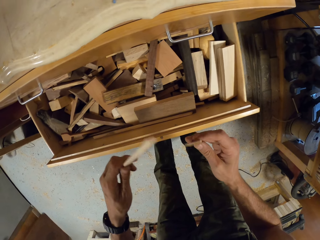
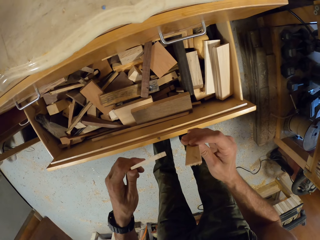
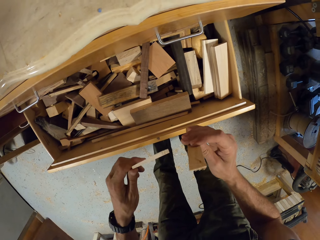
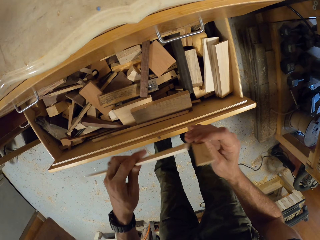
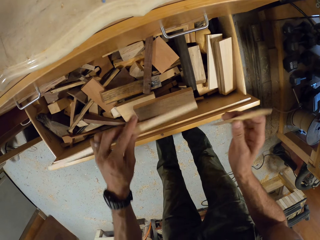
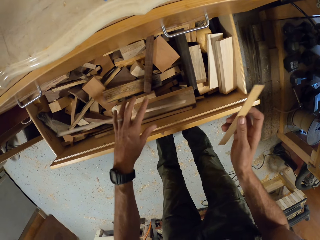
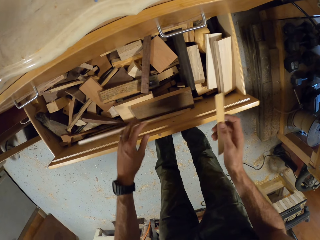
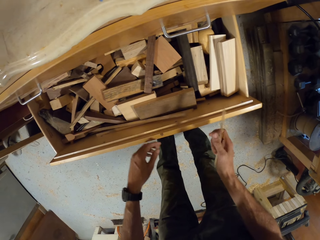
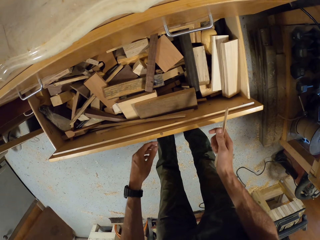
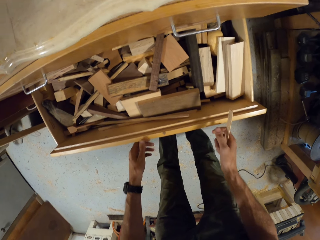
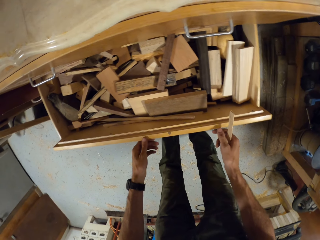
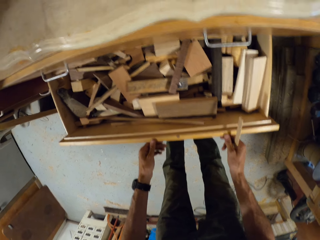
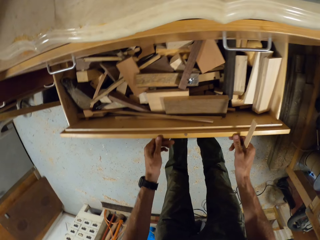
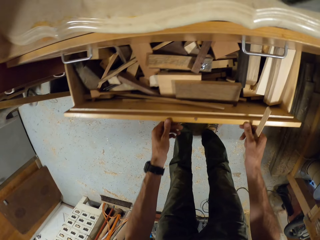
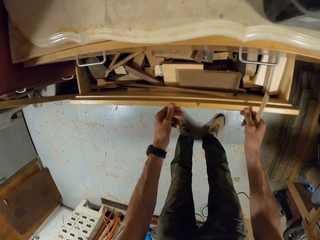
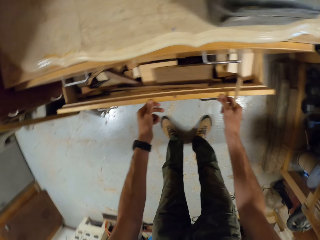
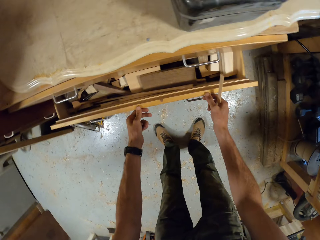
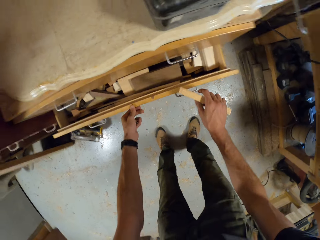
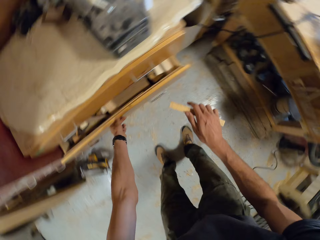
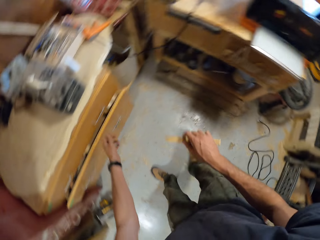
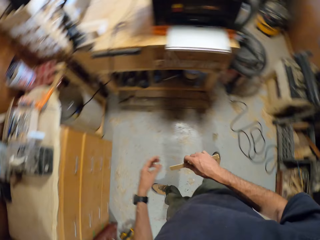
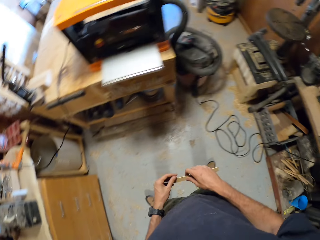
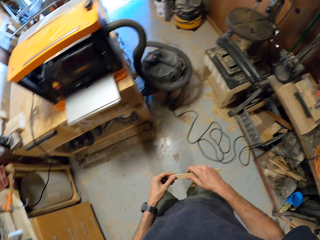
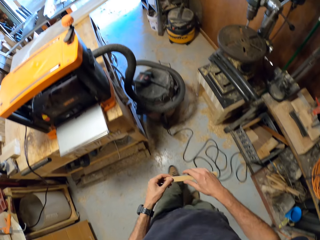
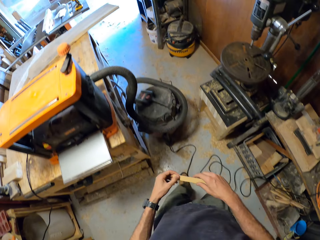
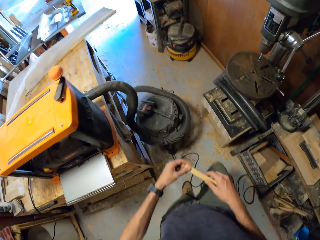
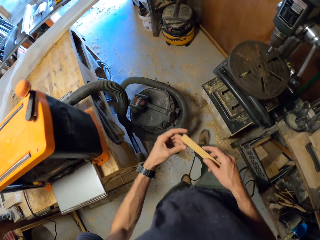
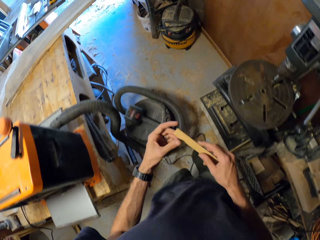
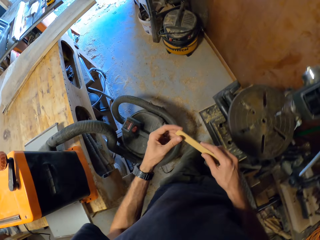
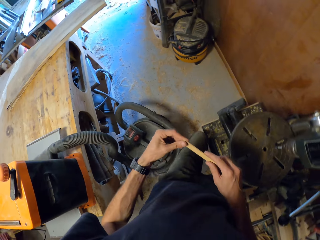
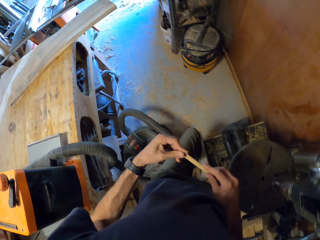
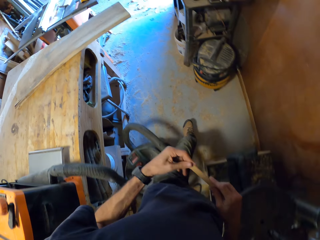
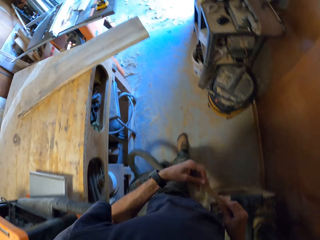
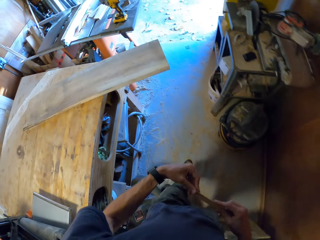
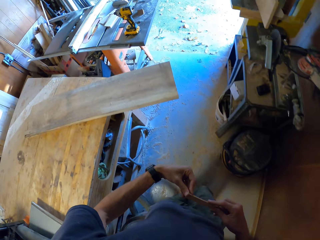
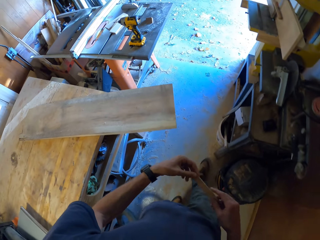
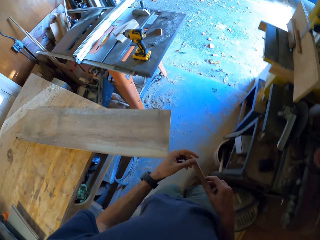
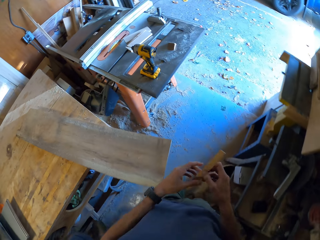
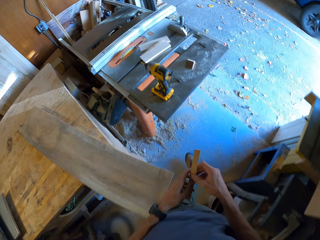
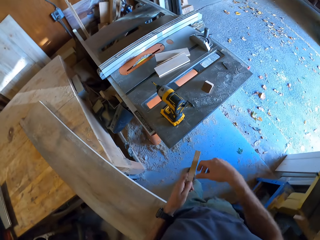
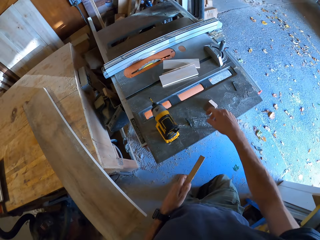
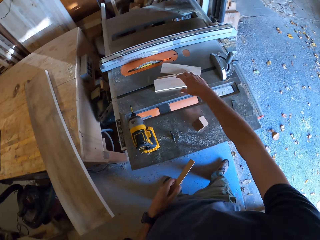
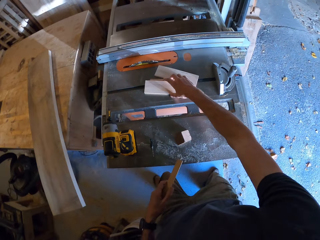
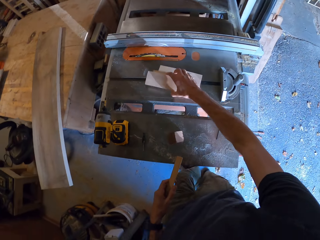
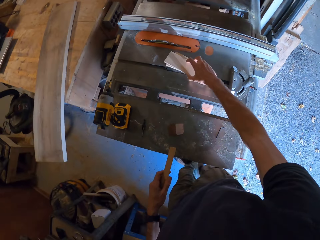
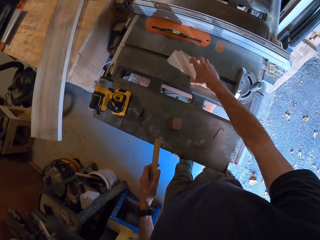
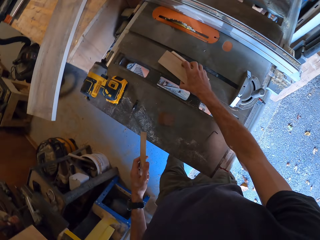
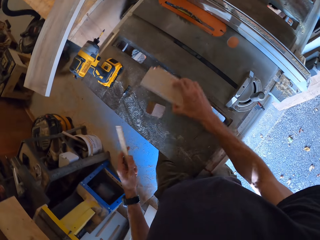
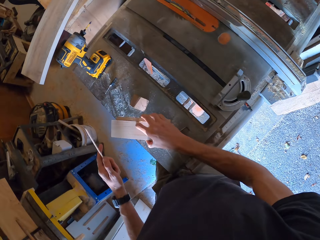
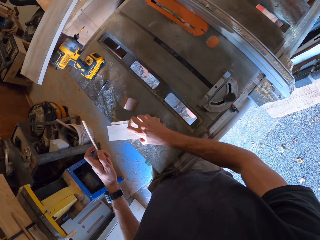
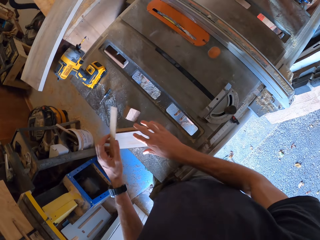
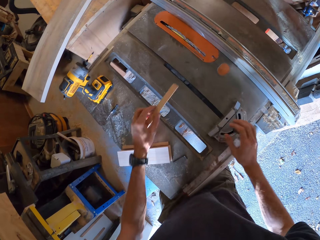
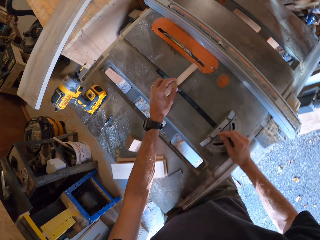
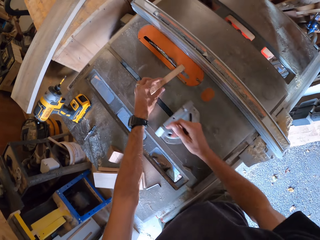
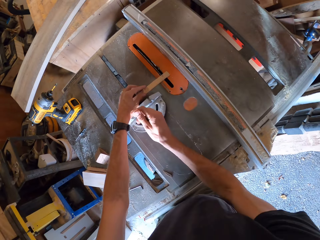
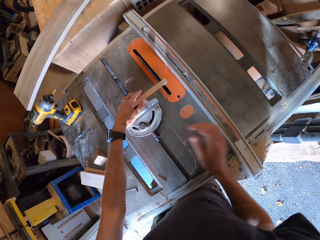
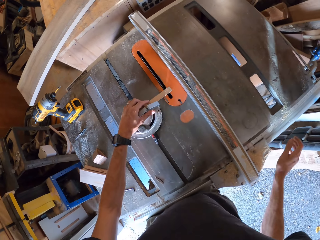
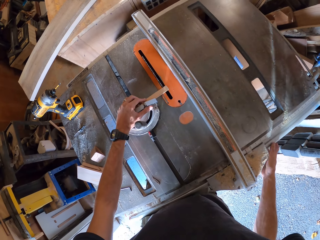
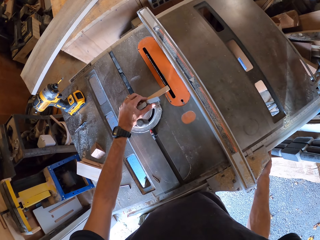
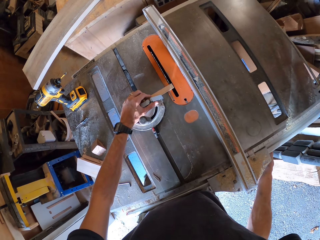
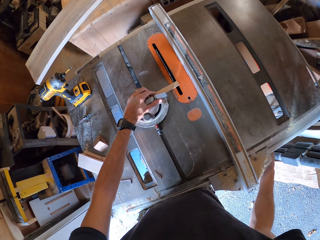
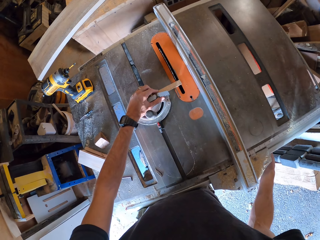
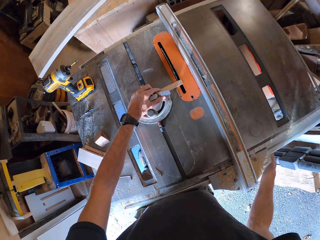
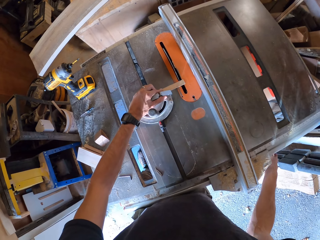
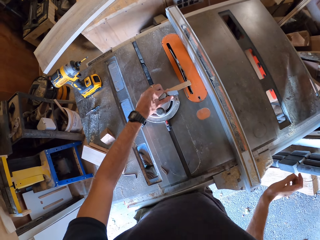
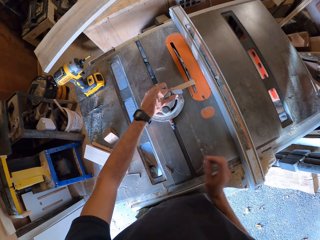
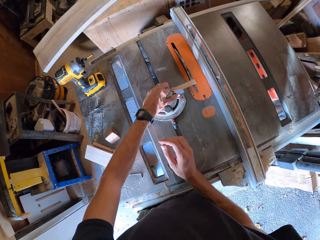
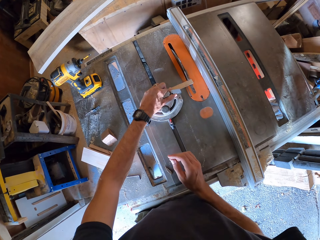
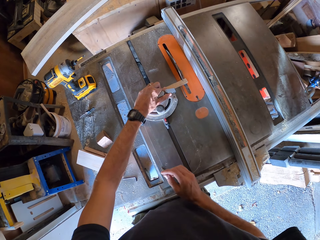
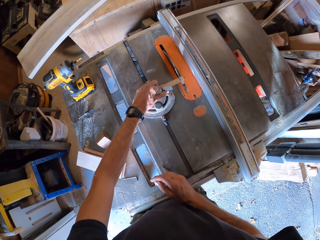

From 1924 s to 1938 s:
The camera wearer drops the smaller piece of wood in his left hand into the drawer. He closes the drawer with both hands. He holds the stick with both hands and walks back to the work table with the wood. He changes the position of two pieces of wood on the worktable with his right hand. He fixes the small piece of wood in his left hand to a cutting machine on the table. He turns on an electric plane.

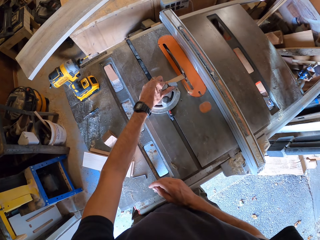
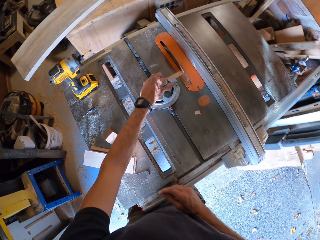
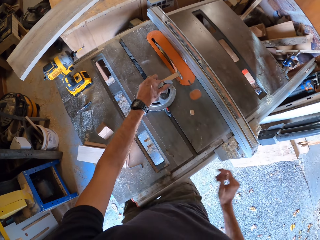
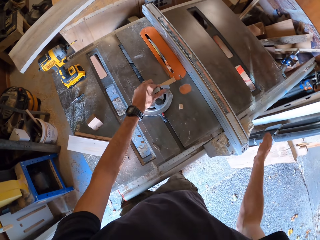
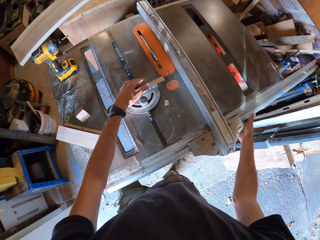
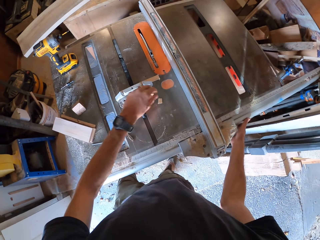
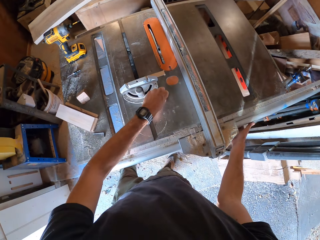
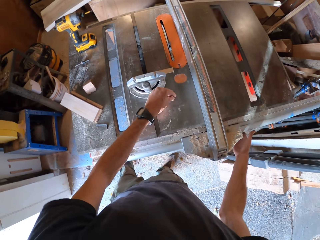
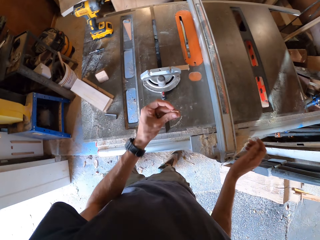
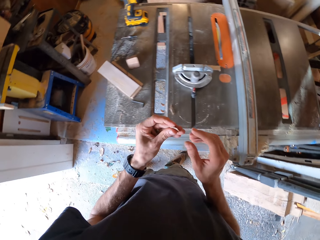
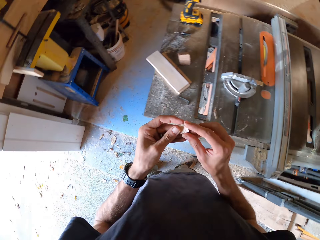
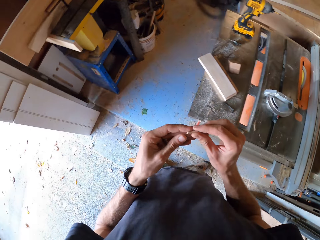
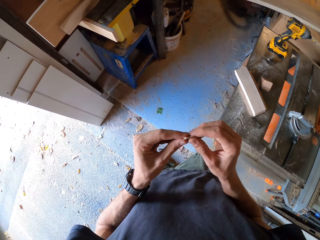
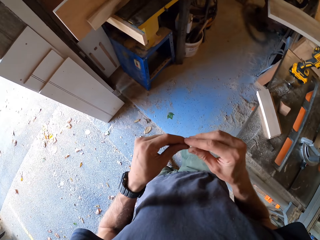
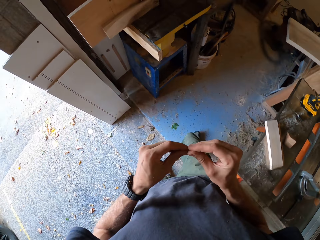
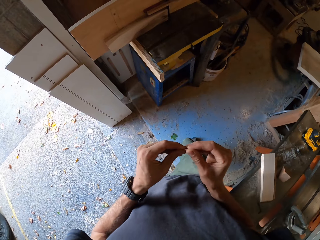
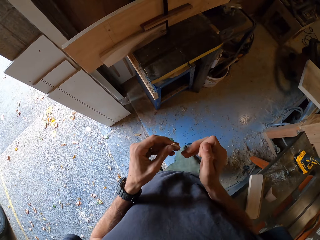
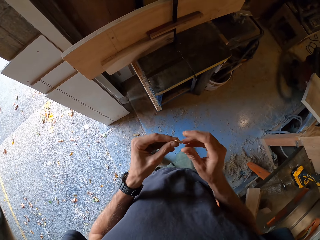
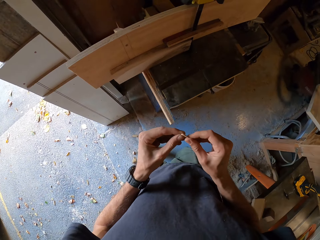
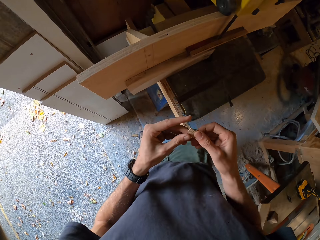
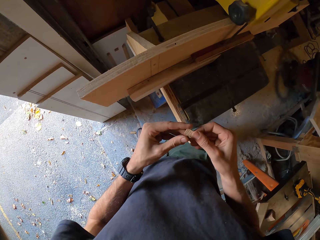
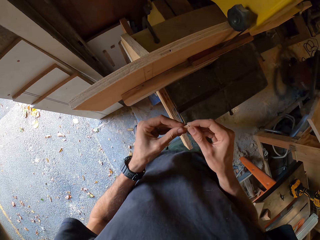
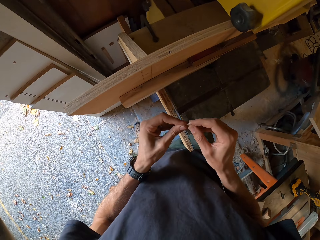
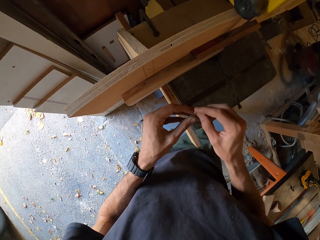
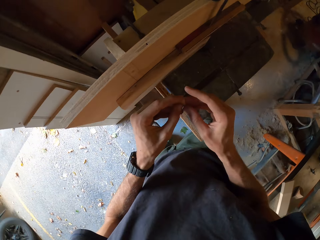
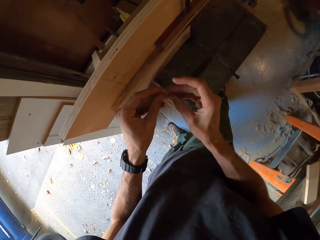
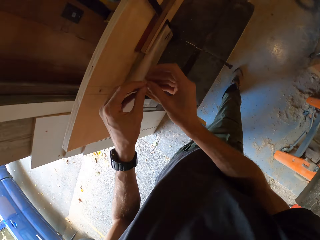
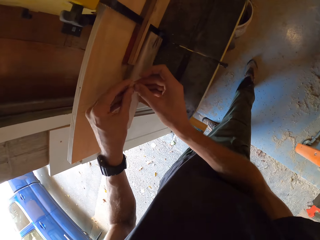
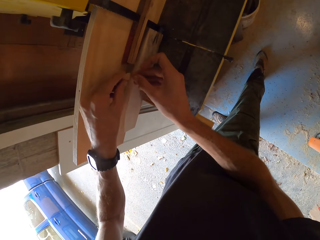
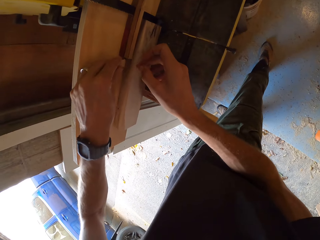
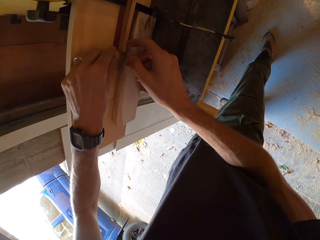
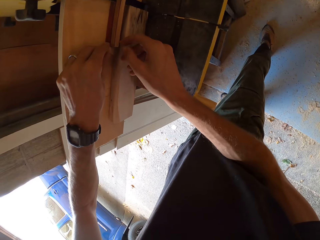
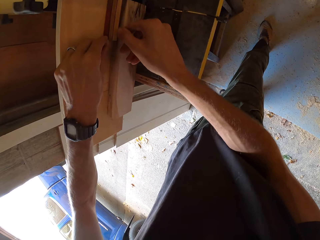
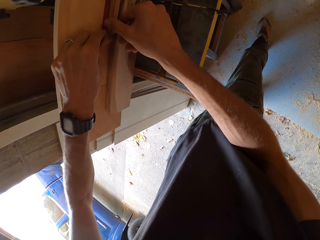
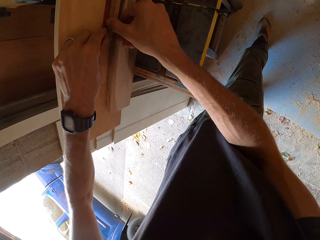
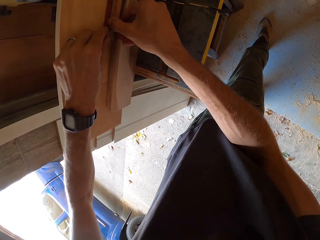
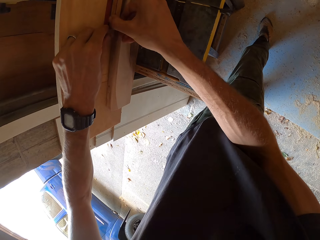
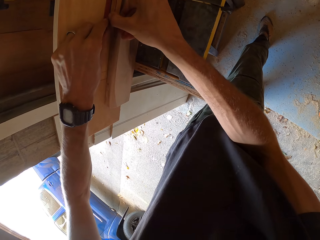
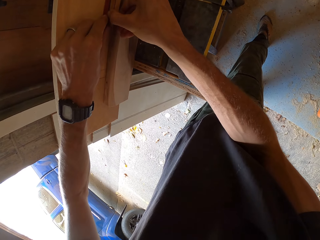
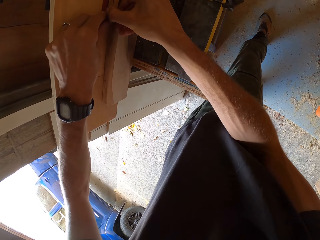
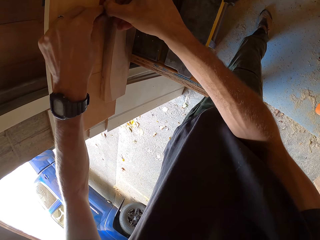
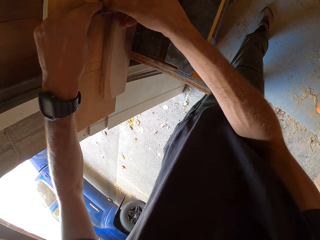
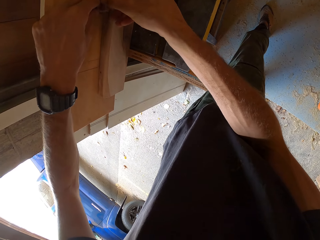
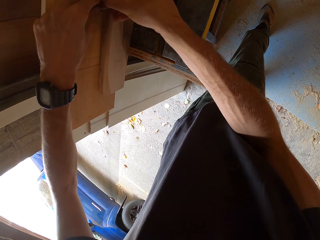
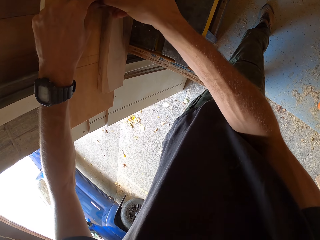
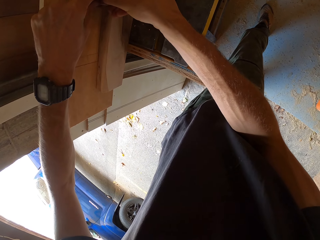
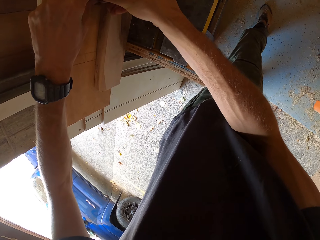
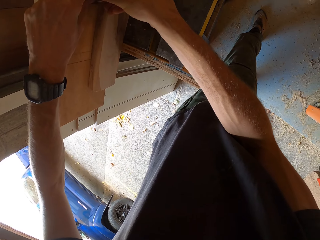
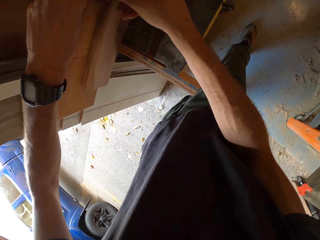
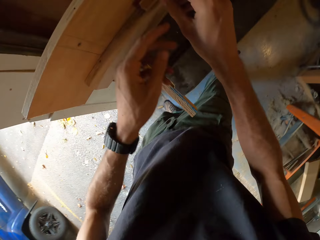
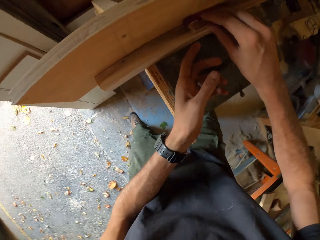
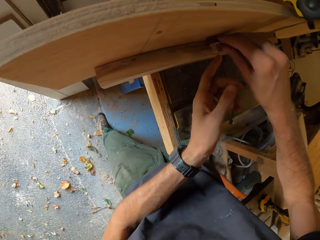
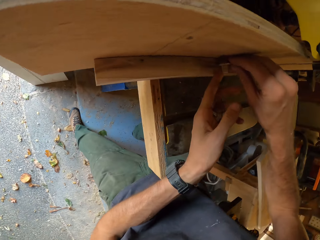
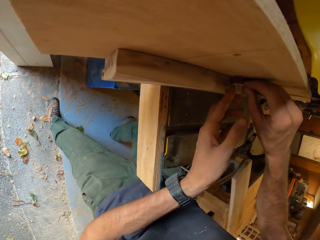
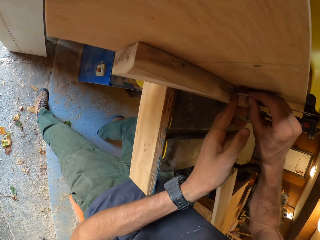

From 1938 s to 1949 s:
The camera wearer cuts a piece of wood. He picks up a small part of the wood that was cut with his left hand. He turns off the electric plane. He checks it with both hands. He walks around the room. He fixes the small piece of wood to the wooden structure with both hands.
